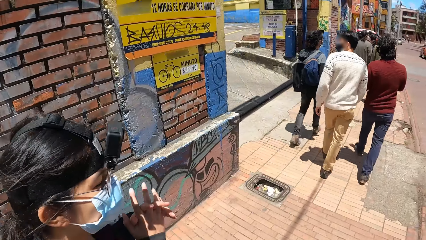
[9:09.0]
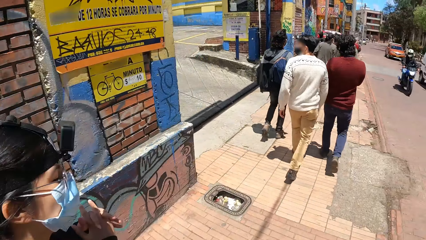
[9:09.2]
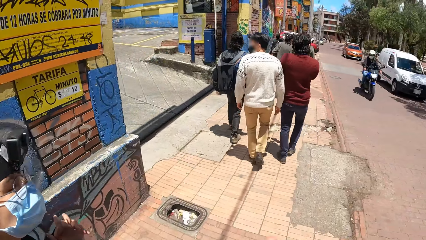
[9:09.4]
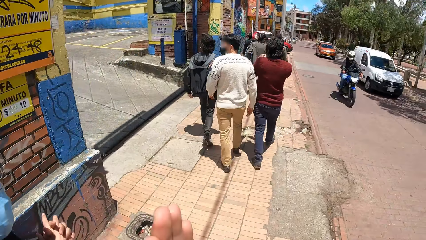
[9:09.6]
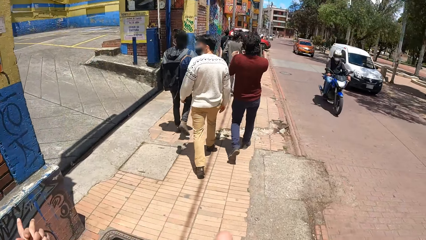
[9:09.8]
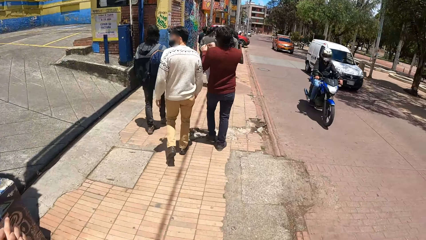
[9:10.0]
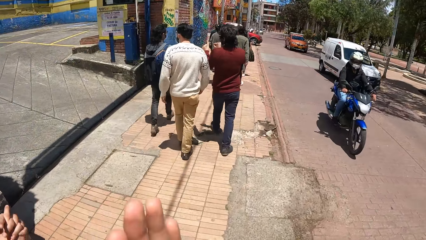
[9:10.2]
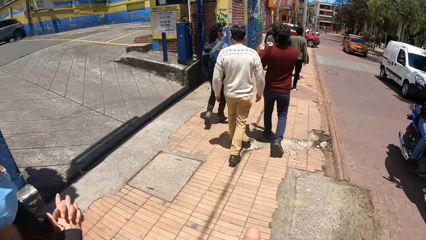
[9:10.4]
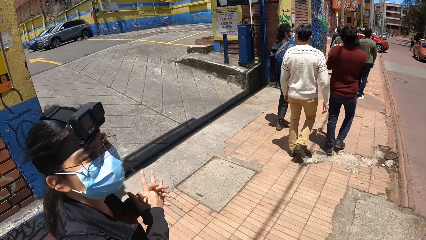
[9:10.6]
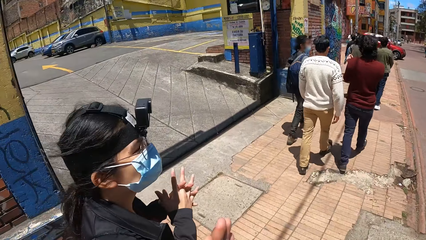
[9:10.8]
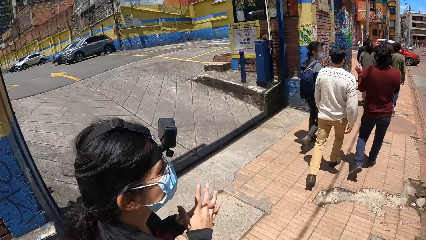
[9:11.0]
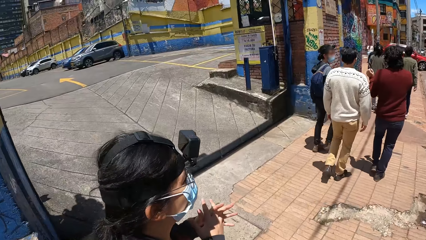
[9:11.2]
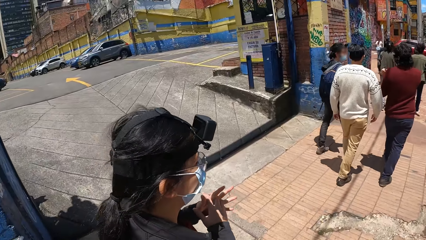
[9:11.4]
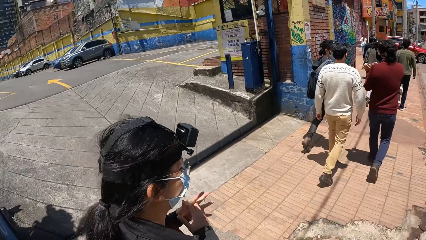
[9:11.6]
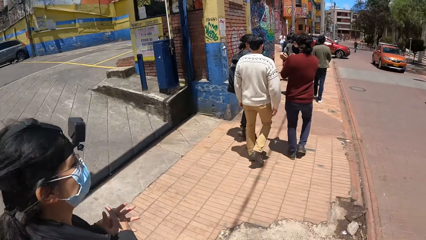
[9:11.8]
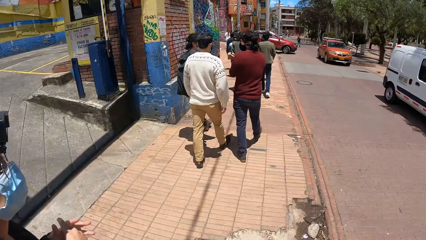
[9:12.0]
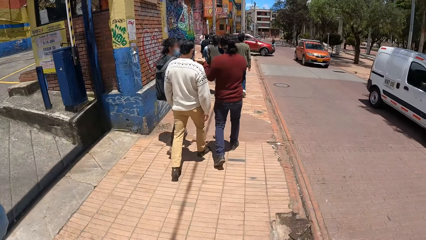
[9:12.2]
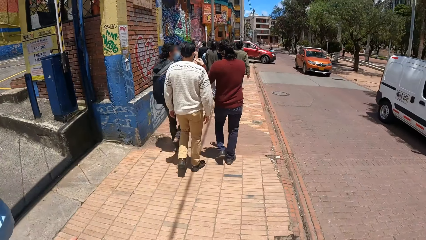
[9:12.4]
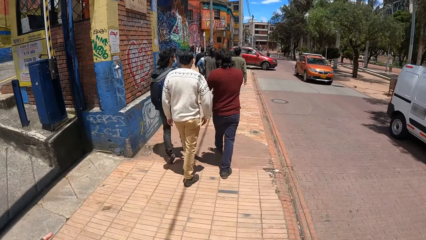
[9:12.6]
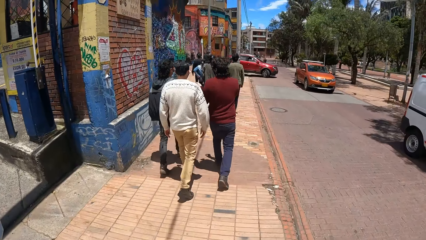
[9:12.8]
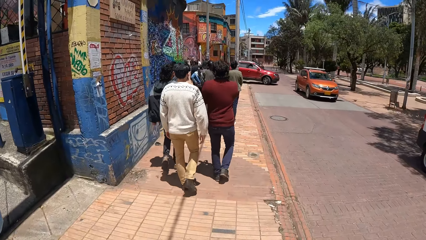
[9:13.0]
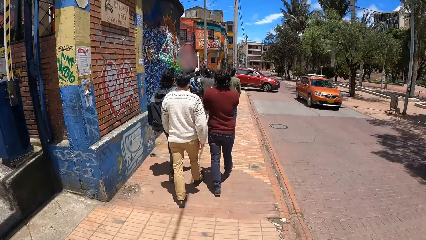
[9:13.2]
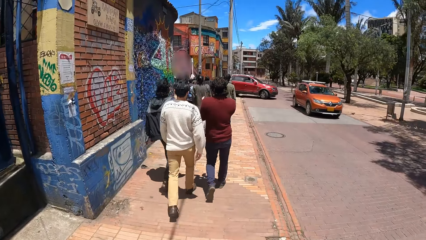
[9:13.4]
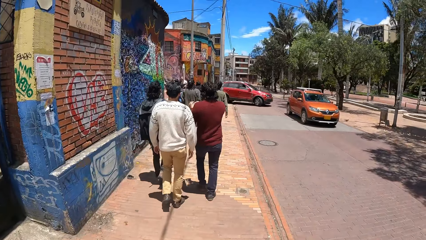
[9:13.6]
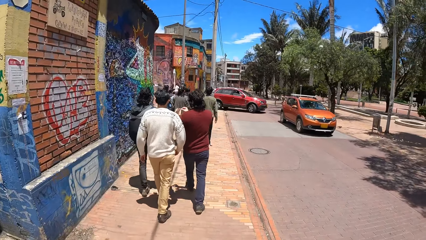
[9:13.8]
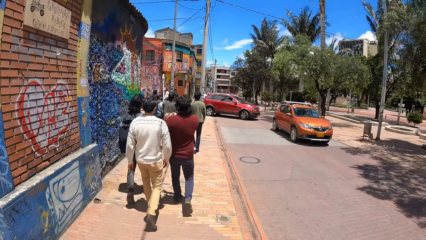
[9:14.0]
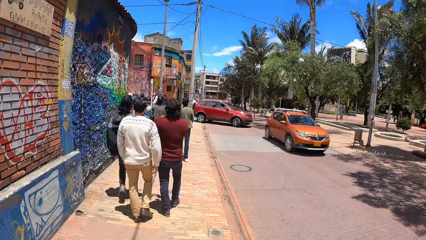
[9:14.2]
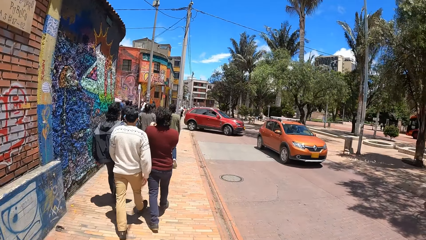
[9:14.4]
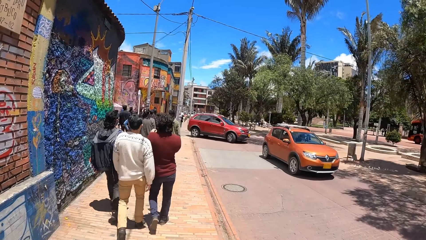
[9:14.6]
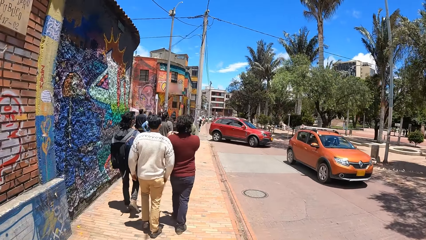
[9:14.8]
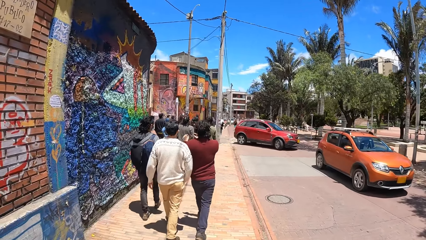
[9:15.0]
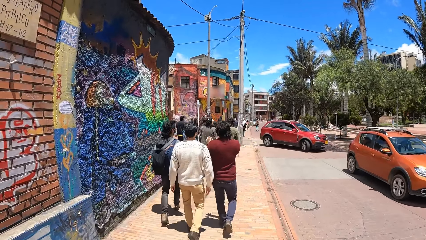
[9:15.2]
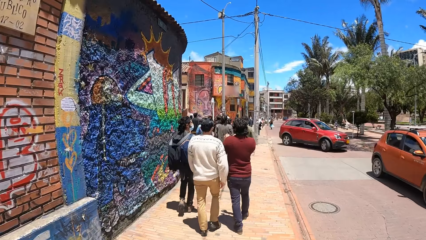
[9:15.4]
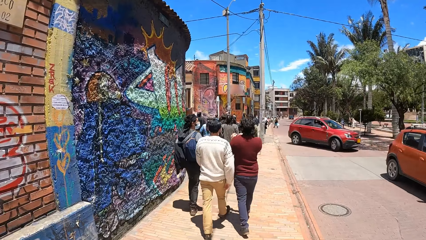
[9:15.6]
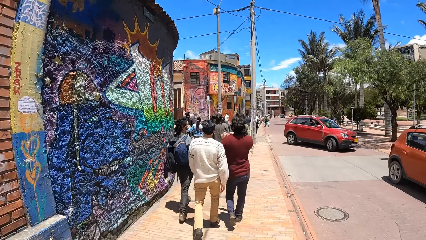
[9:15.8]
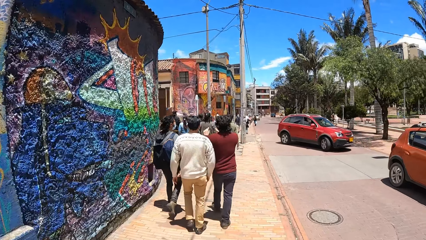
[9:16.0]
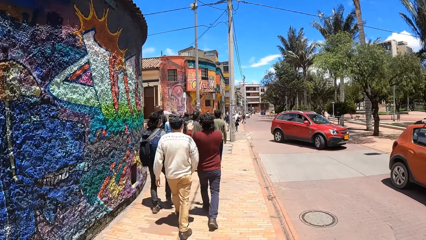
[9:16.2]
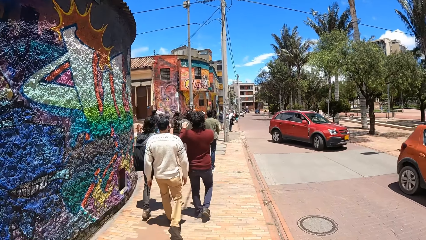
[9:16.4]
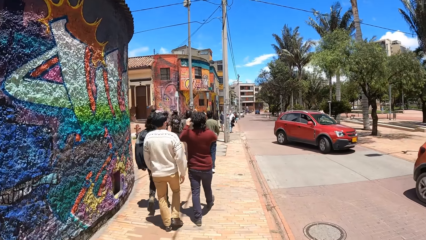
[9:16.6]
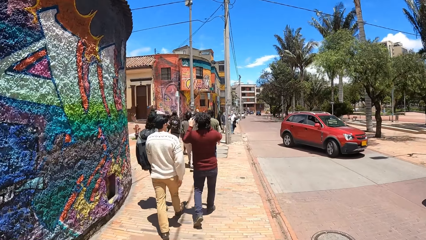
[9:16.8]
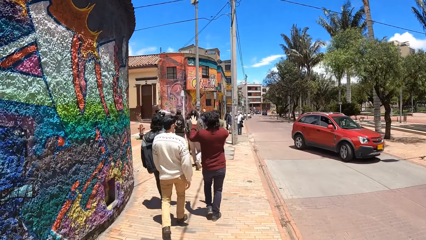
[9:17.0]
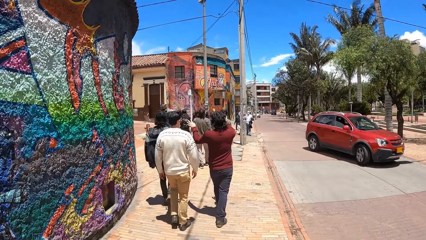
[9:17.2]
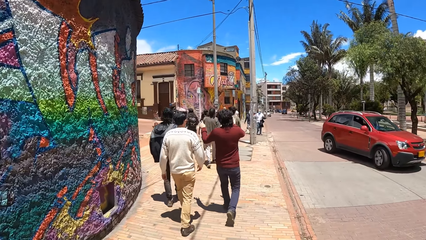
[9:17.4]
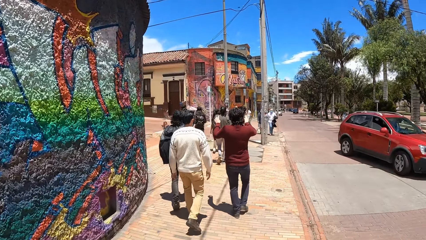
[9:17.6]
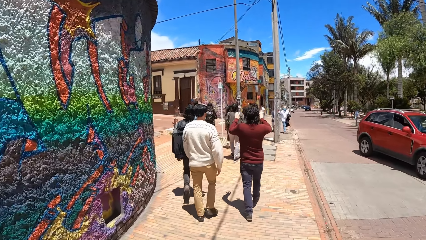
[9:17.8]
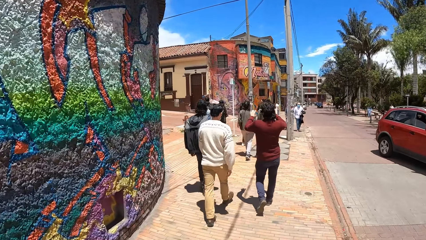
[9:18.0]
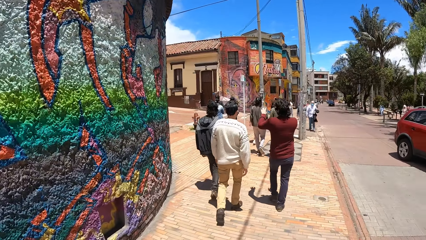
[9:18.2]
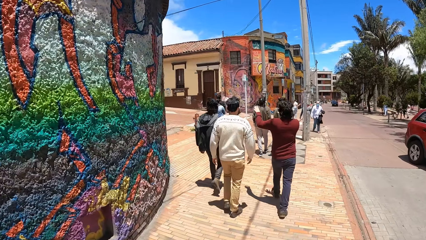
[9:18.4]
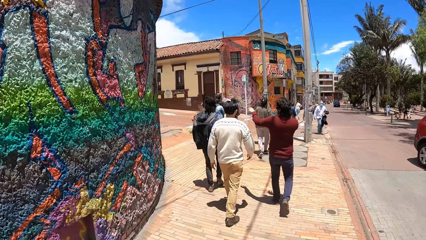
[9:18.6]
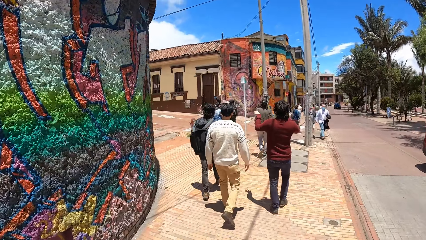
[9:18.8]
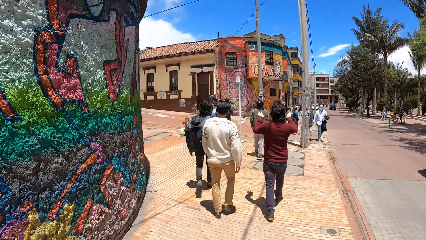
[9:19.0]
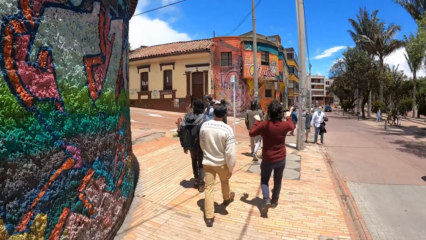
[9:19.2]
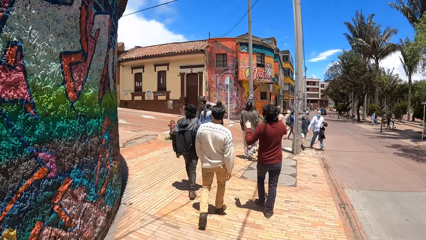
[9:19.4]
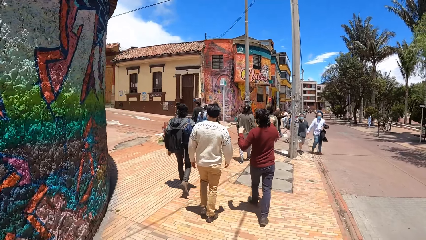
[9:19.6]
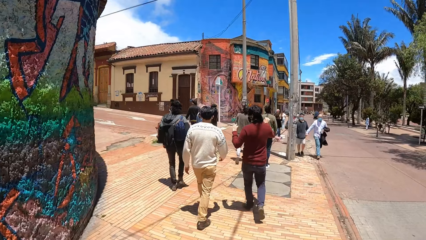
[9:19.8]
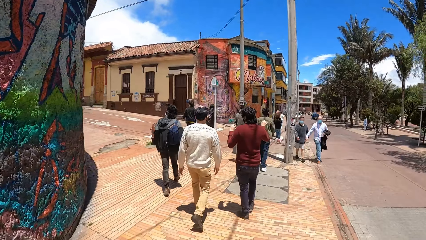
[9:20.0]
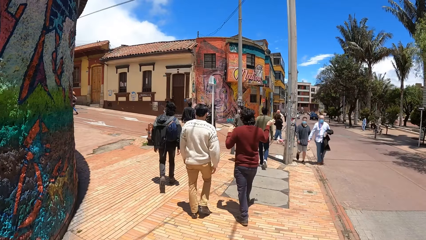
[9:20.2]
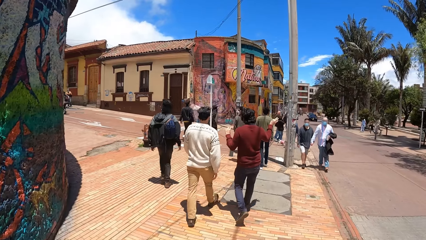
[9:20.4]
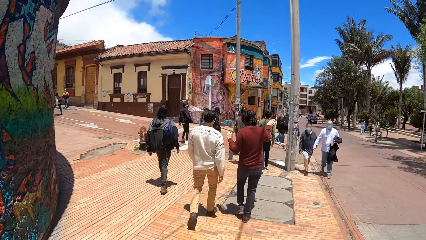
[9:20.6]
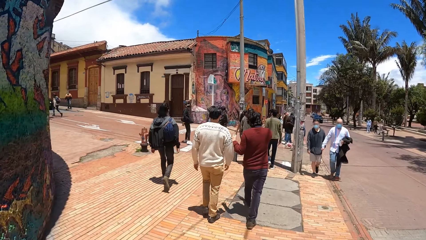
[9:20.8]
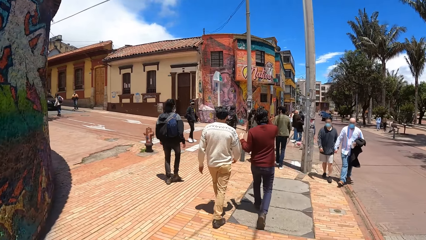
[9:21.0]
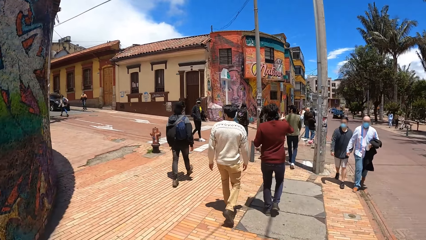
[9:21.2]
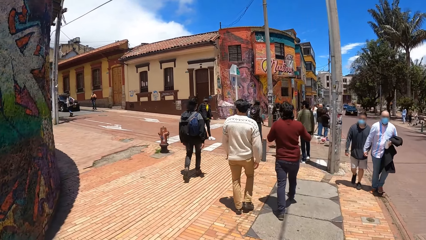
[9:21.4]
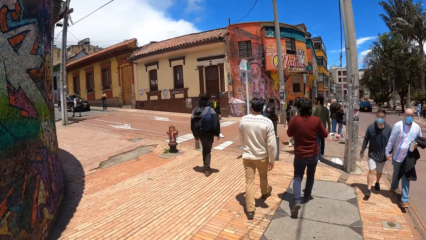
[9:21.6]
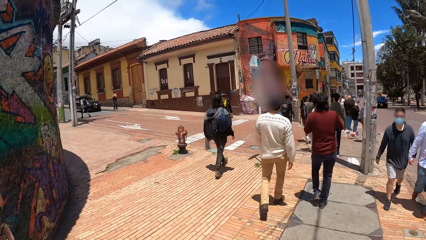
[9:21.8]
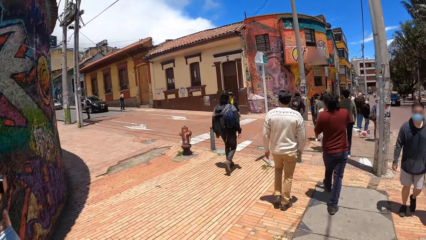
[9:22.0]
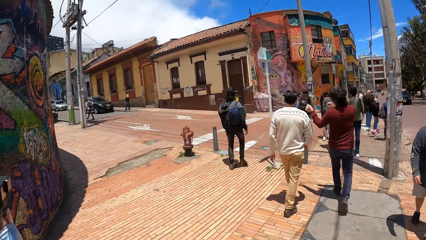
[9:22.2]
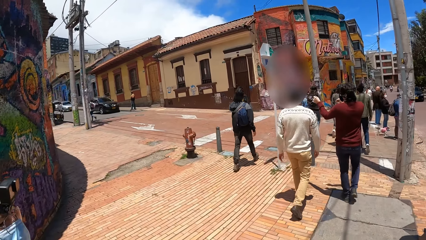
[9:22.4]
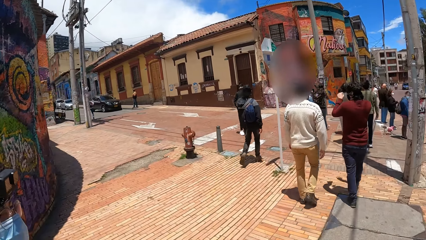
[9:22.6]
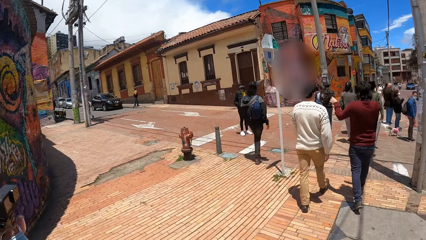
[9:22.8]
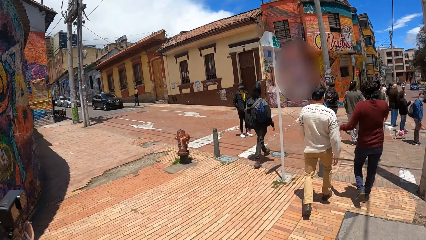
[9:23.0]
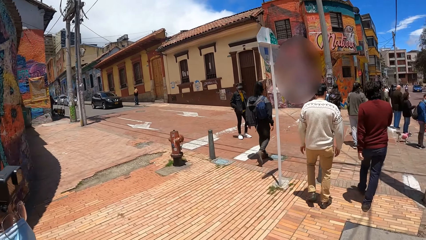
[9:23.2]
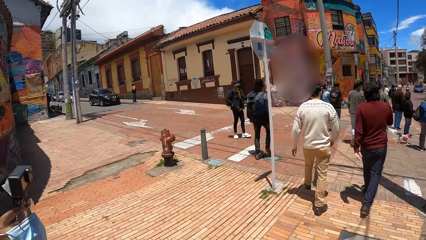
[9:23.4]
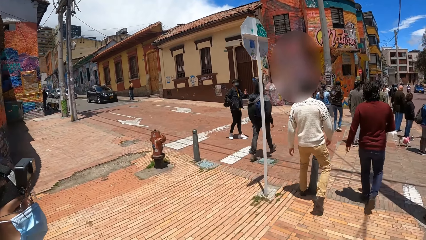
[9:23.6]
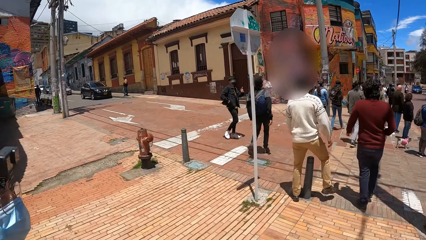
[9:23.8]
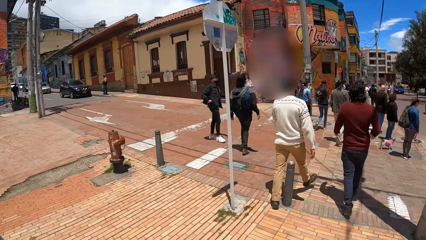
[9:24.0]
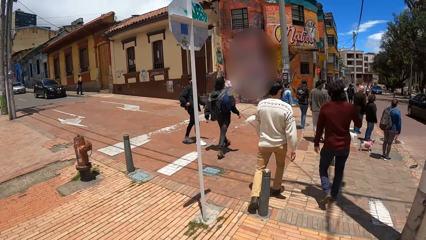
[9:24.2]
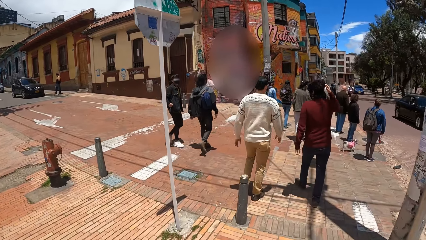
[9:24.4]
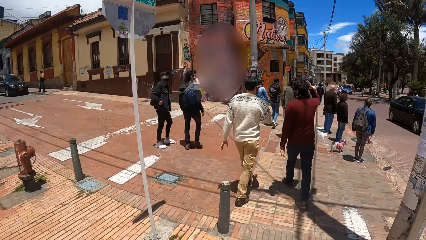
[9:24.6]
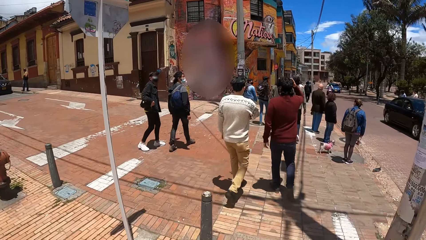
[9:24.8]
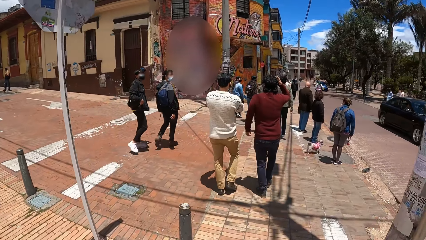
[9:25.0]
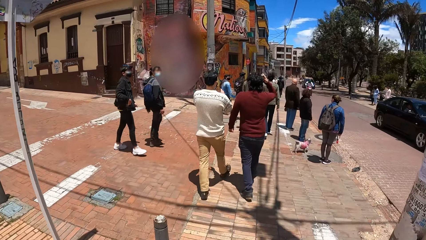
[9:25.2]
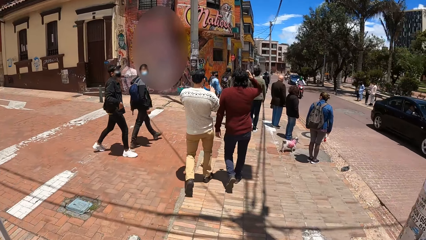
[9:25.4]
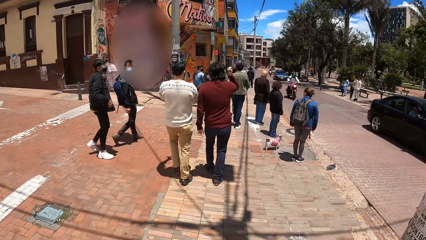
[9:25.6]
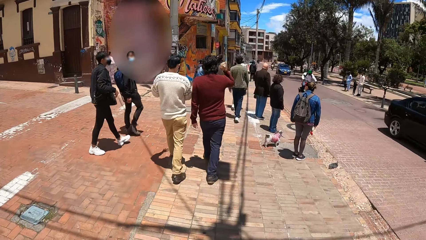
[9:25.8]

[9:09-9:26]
The camera wearer converses with a woman. They look forward. They look left. They converse with the woman. They look right.
